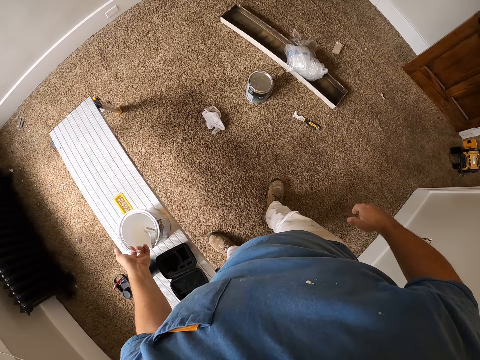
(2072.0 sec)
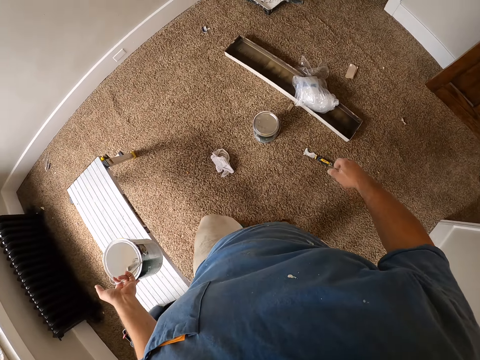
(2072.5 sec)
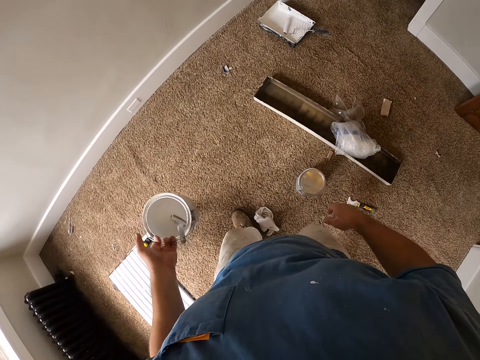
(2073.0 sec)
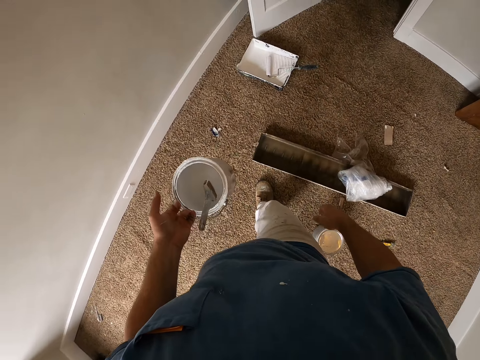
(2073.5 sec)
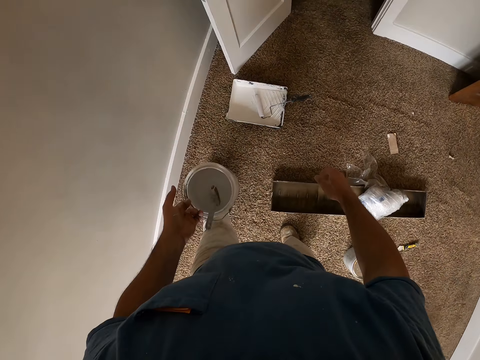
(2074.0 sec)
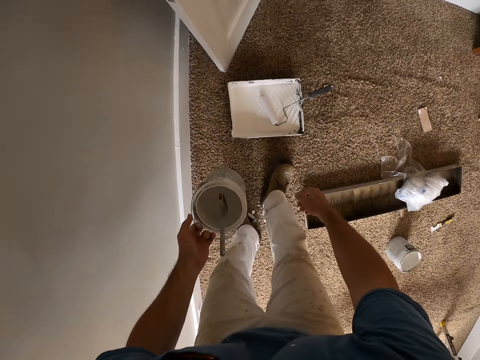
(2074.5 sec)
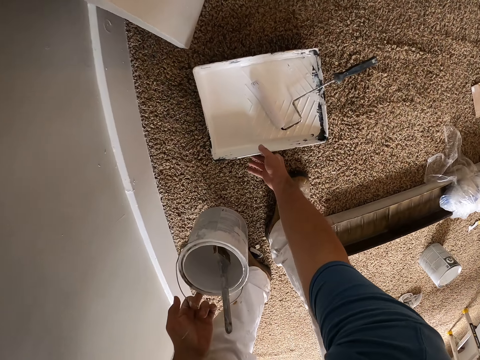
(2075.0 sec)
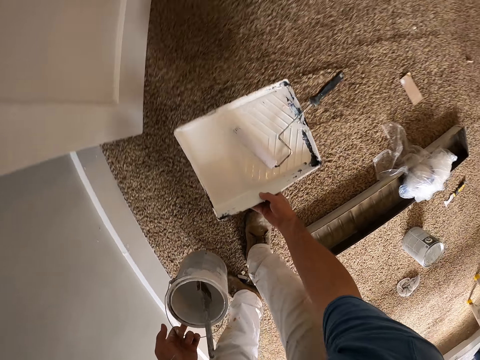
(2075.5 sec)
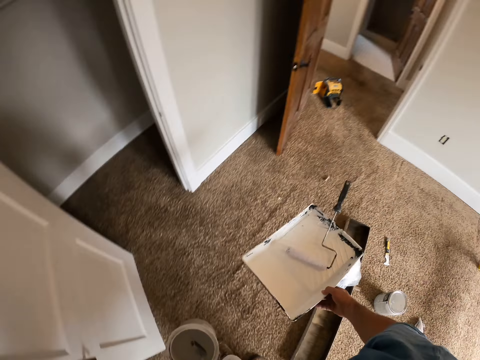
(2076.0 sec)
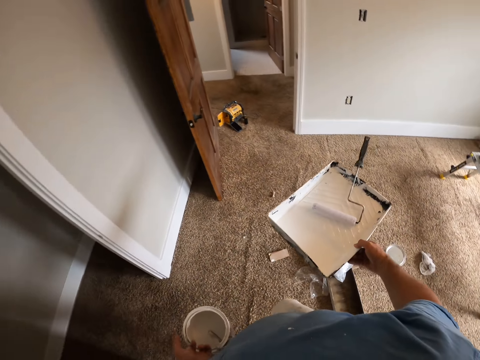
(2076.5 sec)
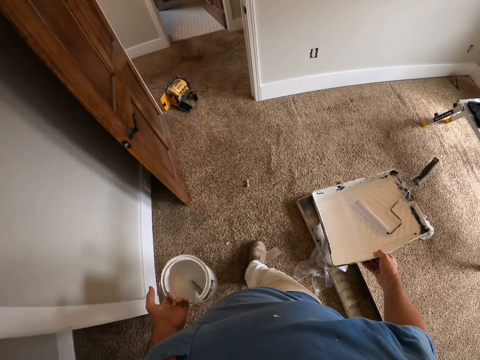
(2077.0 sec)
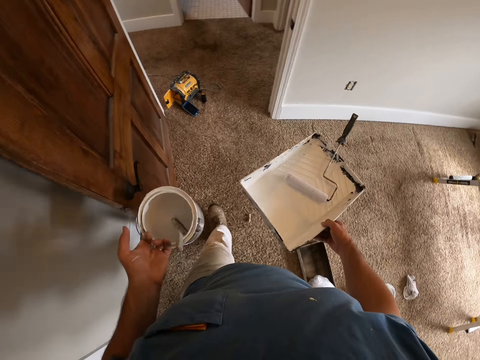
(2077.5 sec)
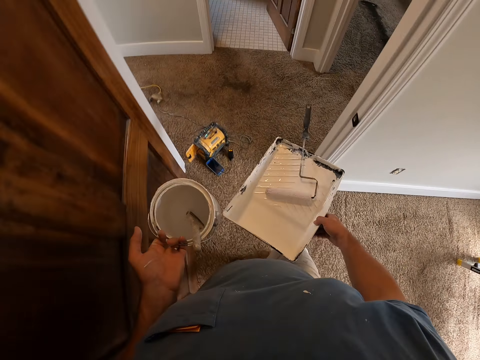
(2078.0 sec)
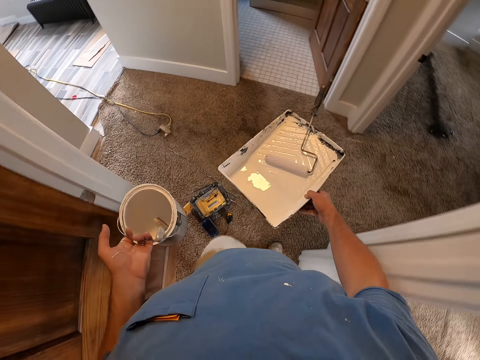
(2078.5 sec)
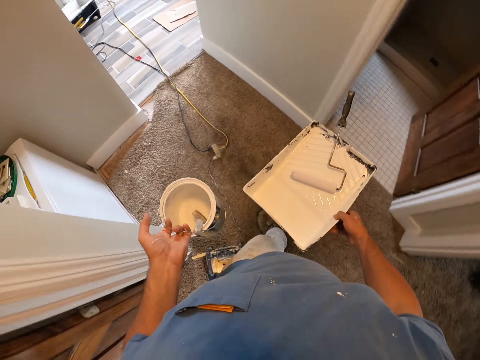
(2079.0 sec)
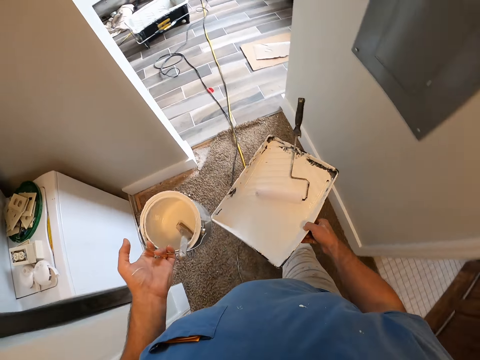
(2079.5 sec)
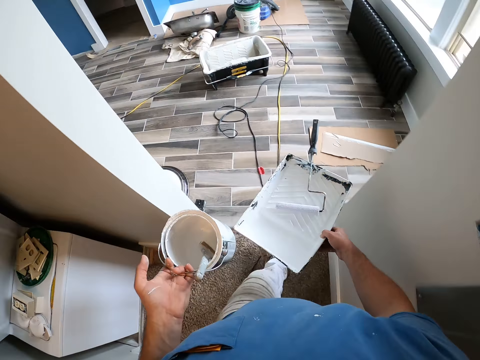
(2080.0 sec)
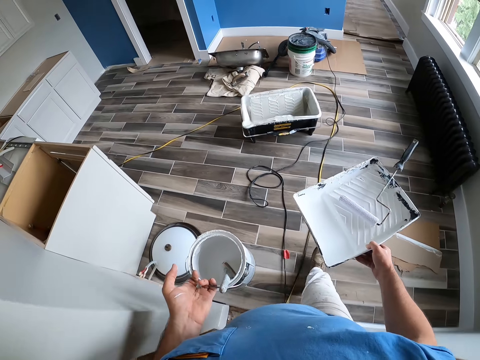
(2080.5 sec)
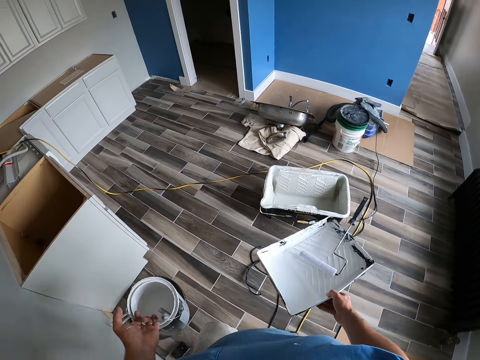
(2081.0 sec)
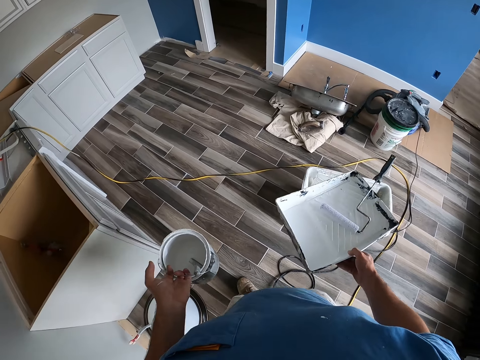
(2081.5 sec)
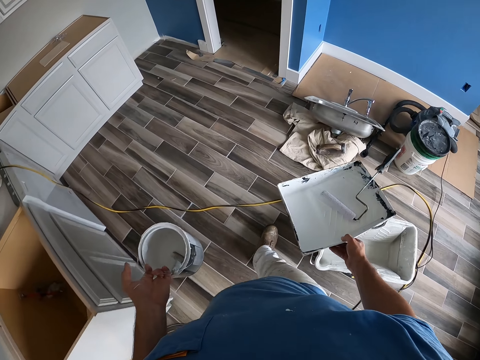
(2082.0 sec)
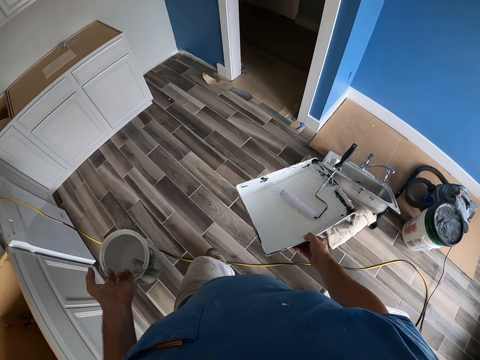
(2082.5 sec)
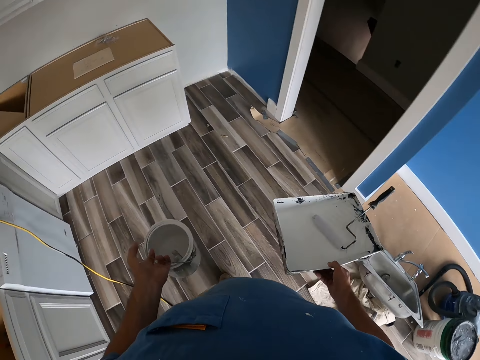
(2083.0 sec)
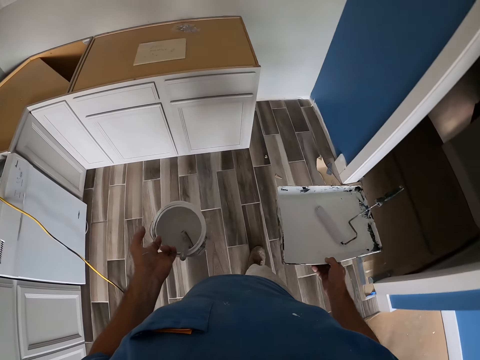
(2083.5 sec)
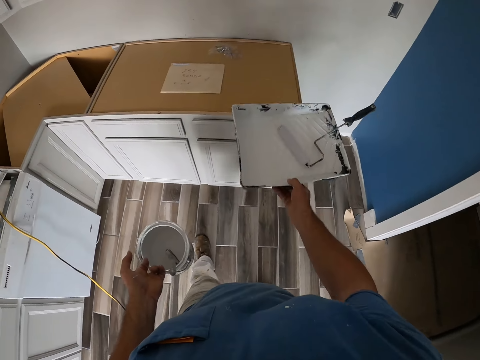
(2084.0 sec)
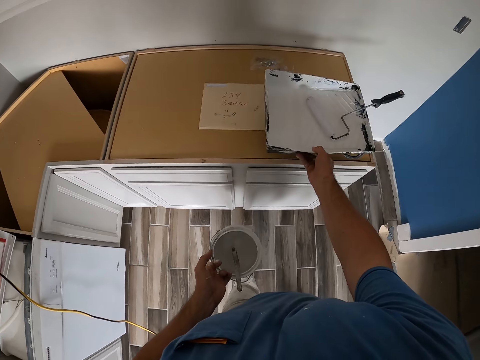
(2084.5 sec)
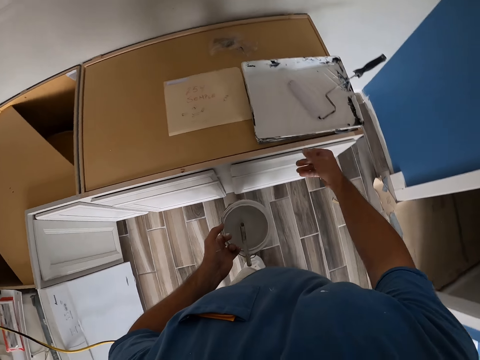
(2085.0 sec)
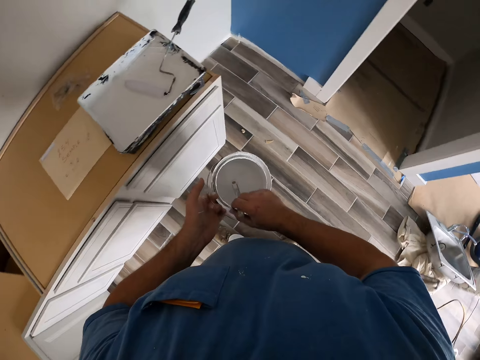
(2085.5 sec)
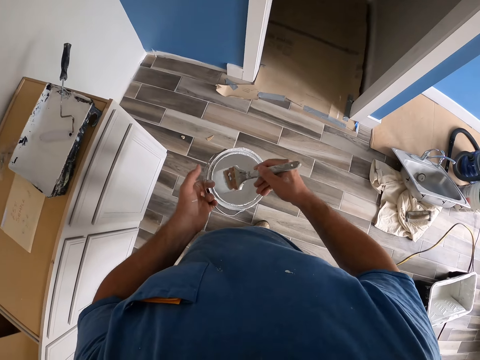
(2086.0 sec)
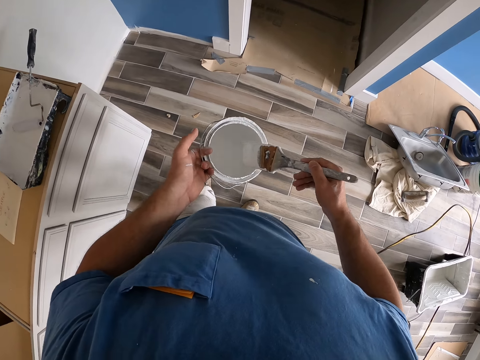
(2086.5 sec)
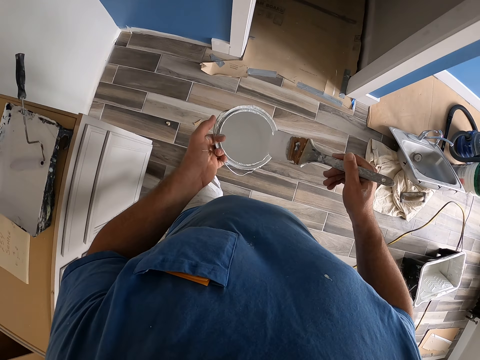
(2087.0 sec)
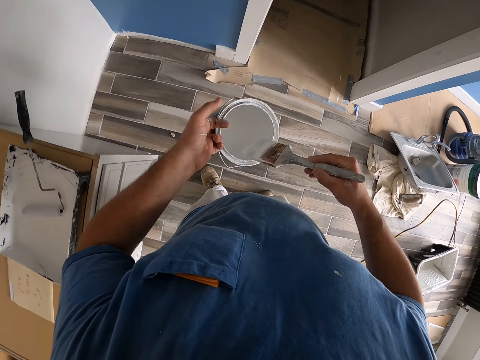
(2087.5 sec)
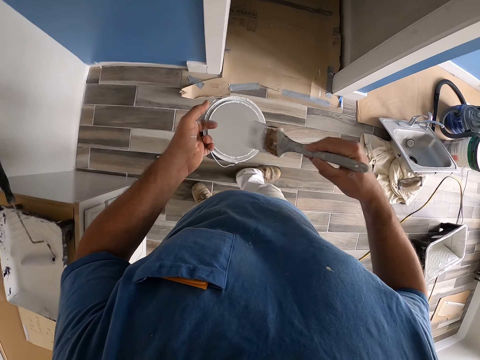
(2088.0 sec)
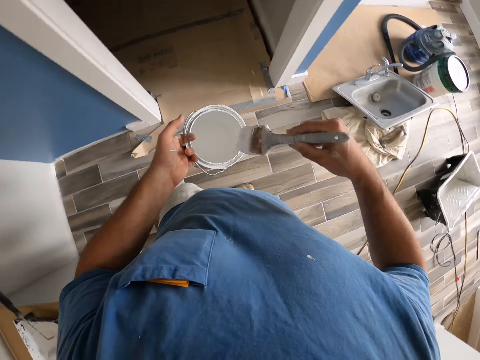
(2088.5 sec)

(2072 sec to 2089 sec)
The camera wearer walks around the apartment. He picks up a tray with a paint roller brush in it from the floor with his right hand. He walks around the apartment. He walks out of the room with the tray and the bucket of paint in his hands. He walks into a room. He drops the tray on the cabinet counter top. He holds the paintbrush in the container. He takes out the paint brush from the bucket of paint with his right hand. He stares at the paintbrush. He brushes the paint brush on the edges of the bucket of paint in his left hand.

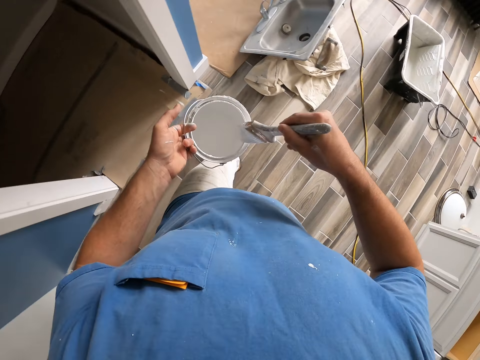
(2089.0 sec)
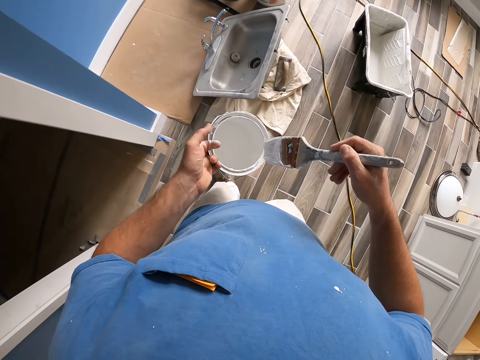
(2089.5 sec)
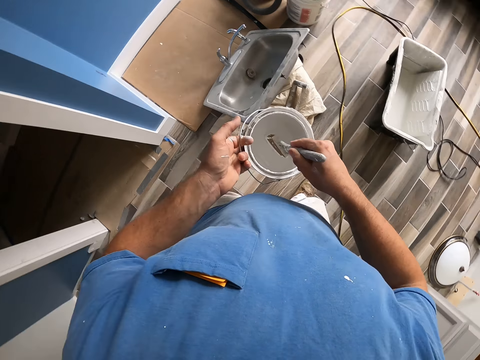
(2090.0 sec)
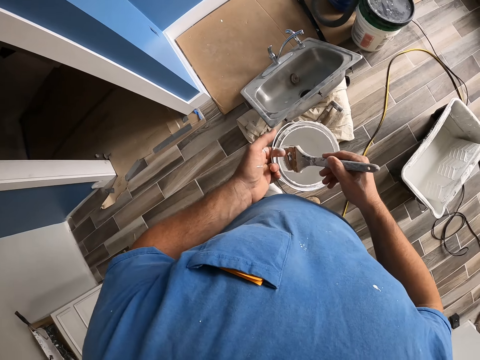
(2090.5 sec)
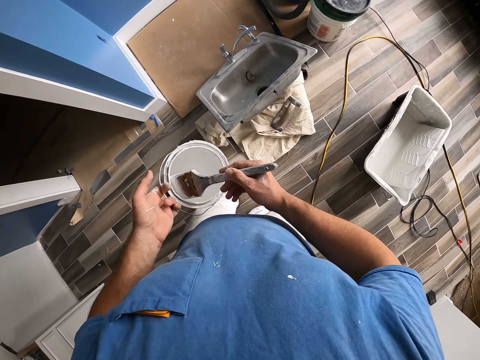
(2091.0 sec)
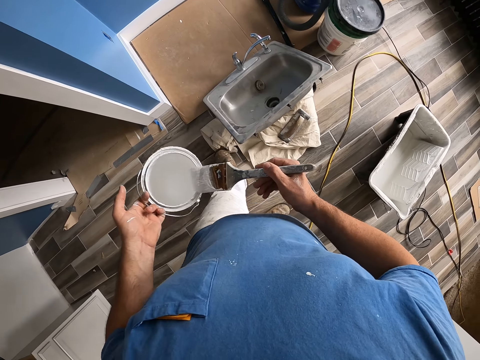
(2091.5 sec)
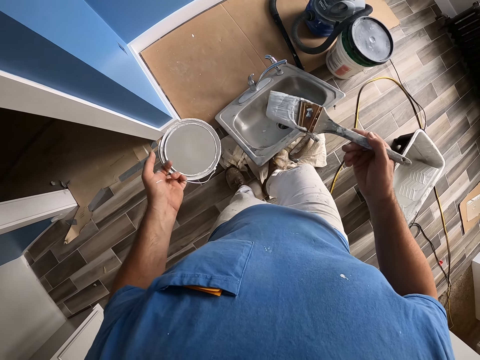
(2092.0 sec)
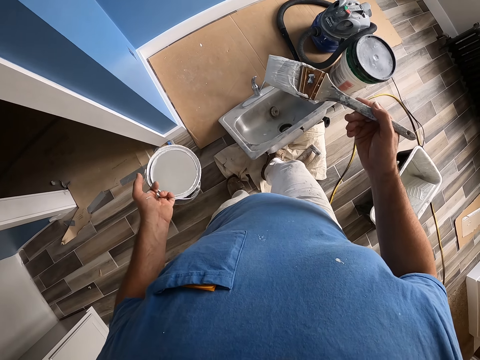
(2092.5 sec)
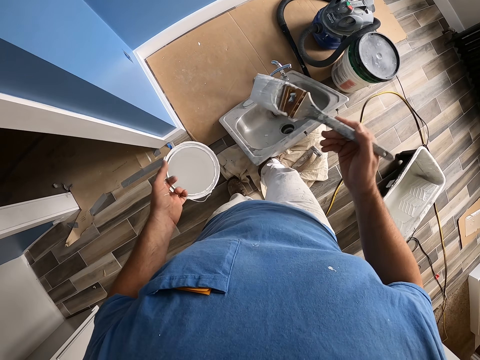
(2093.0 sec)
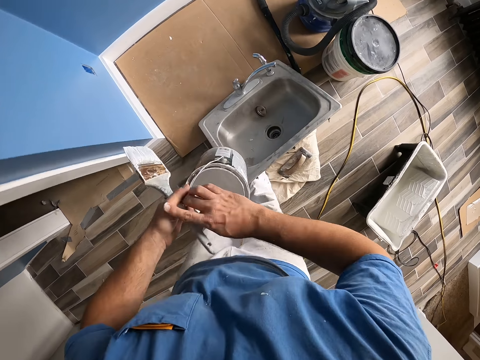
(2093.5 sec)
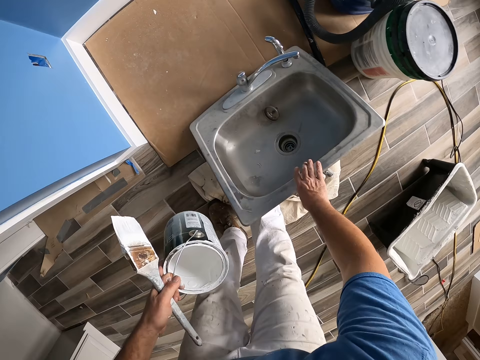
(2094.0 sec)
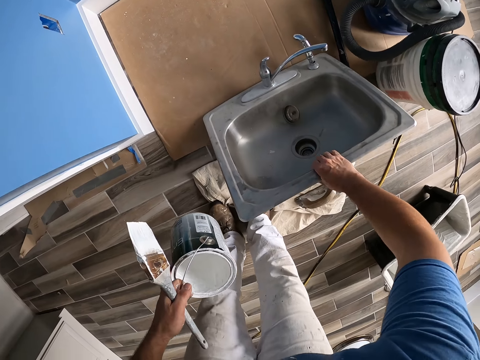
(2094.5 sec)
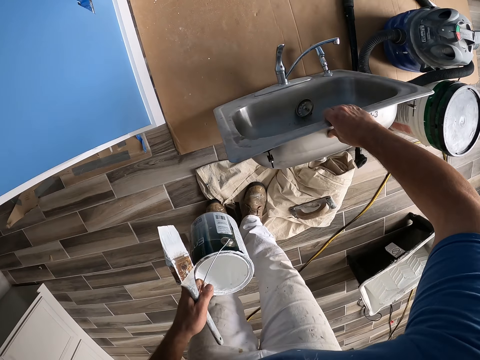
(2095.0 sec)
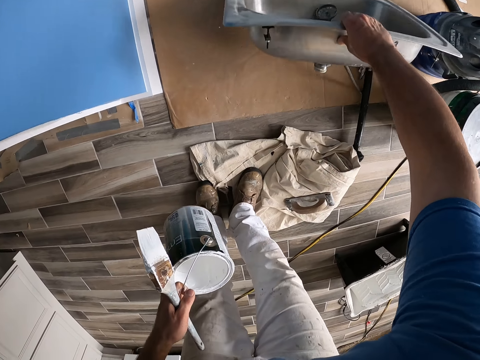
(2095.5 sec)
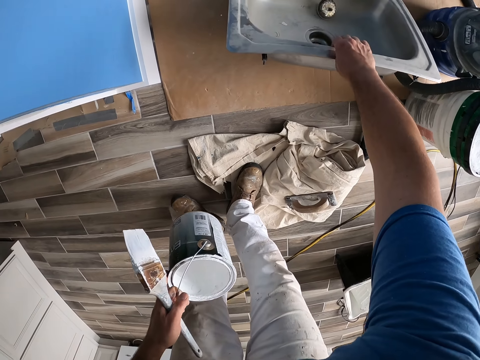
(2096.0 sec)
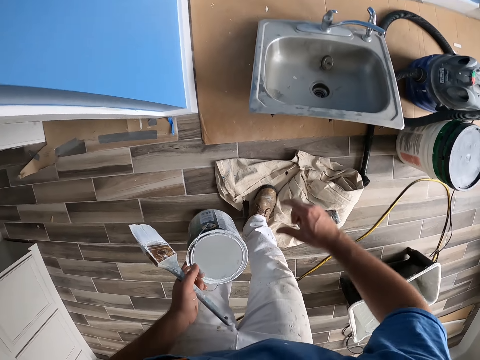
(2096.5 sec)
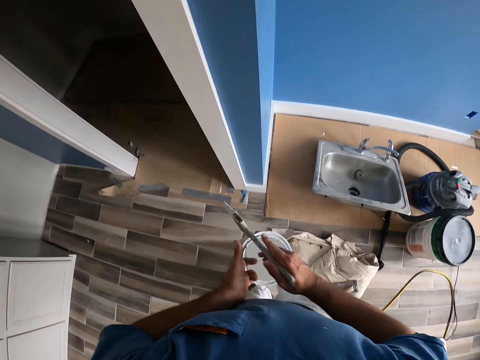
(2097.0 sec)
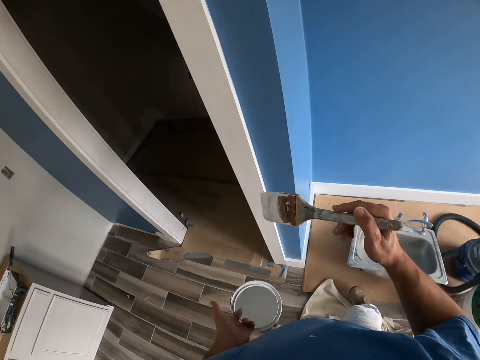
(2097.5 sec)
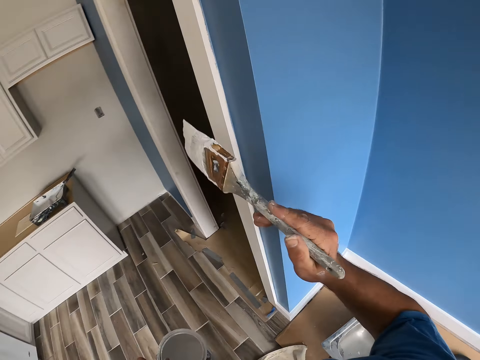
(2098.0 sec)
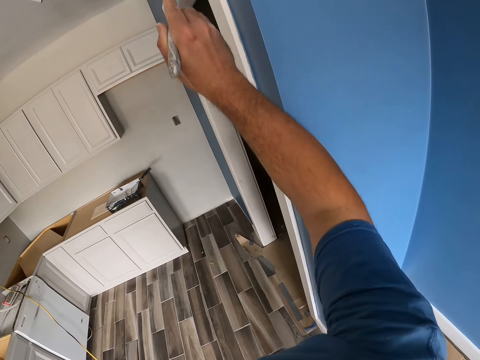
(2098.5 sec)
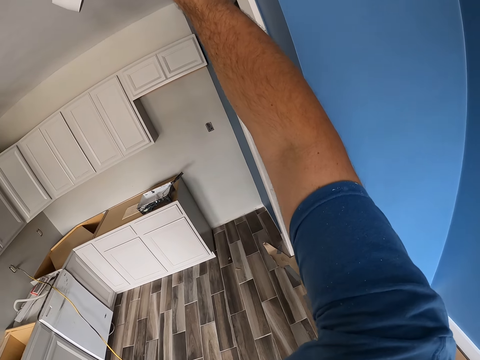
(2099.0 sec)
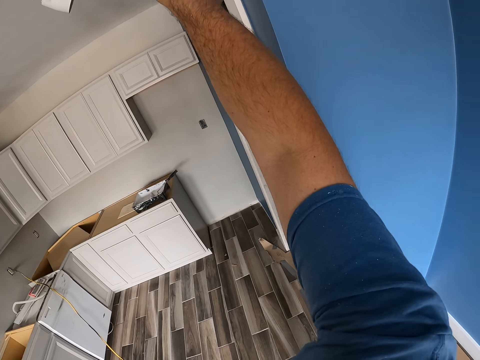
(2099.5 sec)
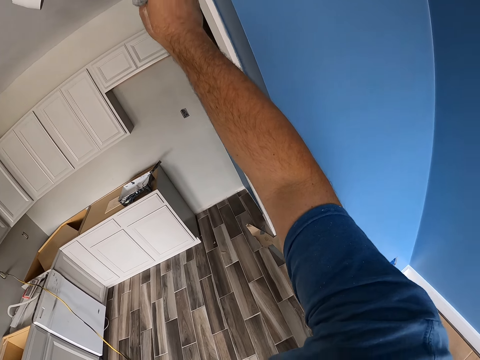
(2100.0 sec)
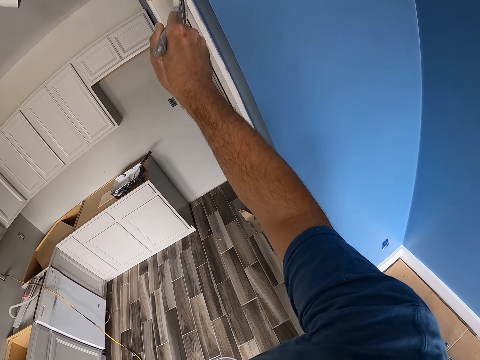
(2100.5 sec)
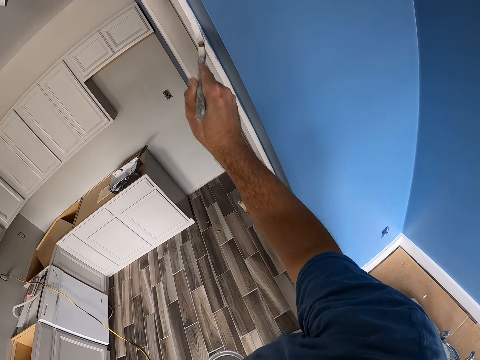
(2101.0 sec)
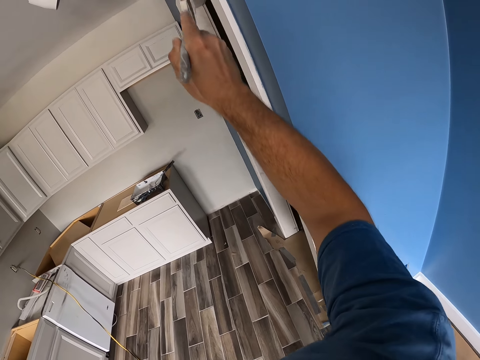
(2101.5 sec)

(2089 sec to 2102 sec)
The camera wearer walks around the apartment. He scoops paint from the bucket of paint in his left hand with the paint brush. He brushes the paint brush on the edge of the bucket of paint in his left hand. He kicks a sink on the floor with his right leg. He passes the paint brush from his right hand to his left hand. He moves the sink on the floor with his right hand. He passes the paint brush from his left hand to his right hand. He paints the wall or door frame with the paint brush in his right hand.
